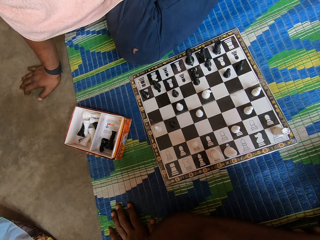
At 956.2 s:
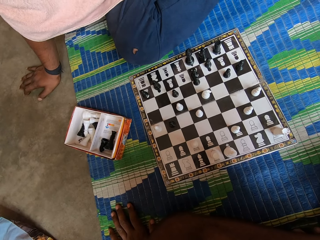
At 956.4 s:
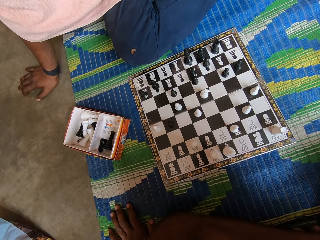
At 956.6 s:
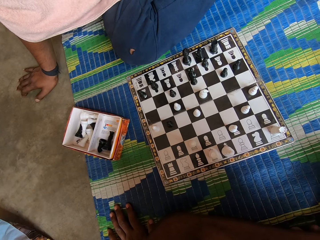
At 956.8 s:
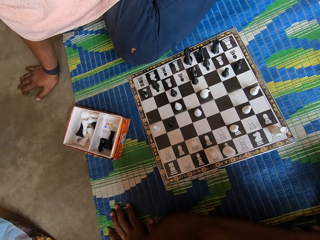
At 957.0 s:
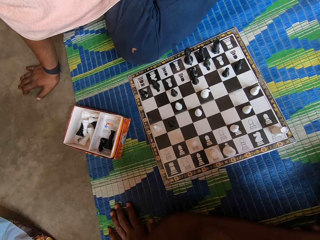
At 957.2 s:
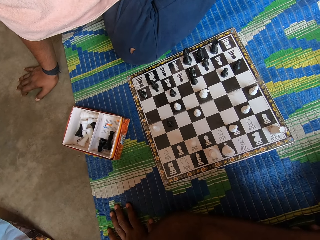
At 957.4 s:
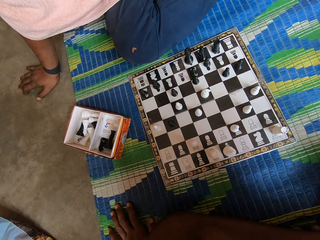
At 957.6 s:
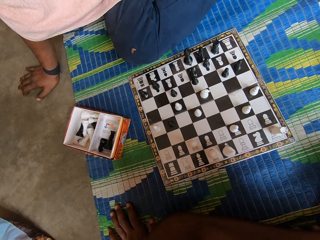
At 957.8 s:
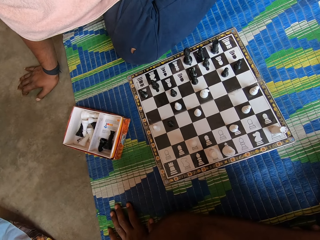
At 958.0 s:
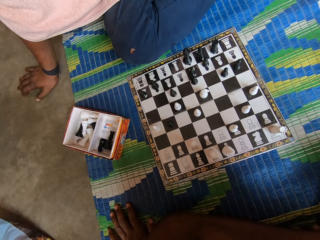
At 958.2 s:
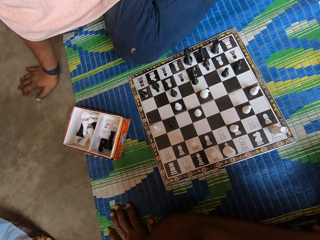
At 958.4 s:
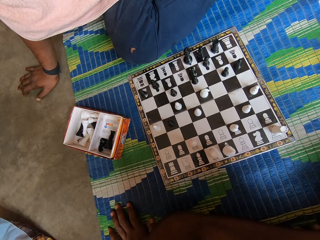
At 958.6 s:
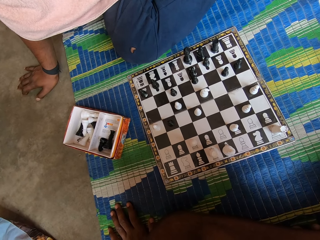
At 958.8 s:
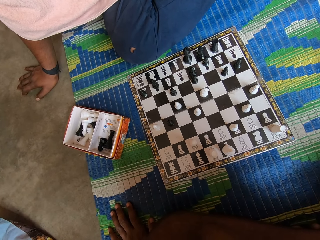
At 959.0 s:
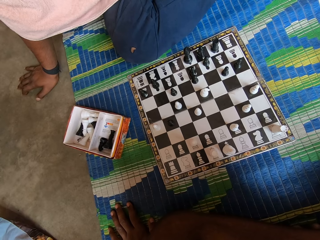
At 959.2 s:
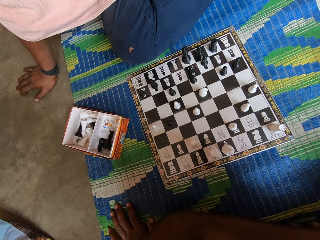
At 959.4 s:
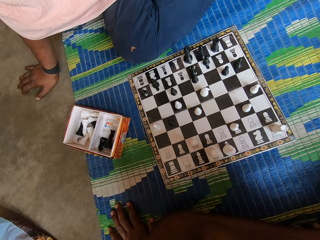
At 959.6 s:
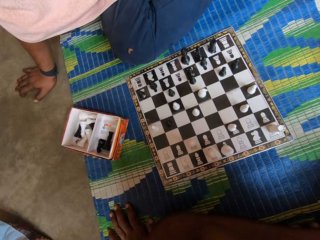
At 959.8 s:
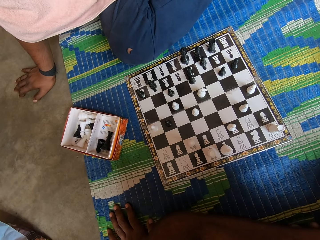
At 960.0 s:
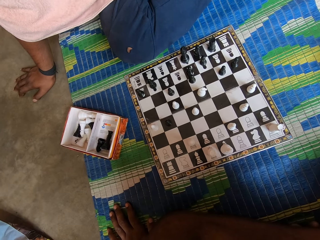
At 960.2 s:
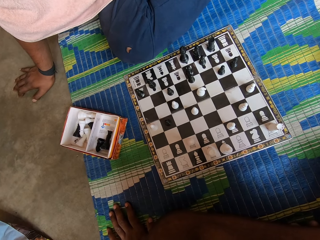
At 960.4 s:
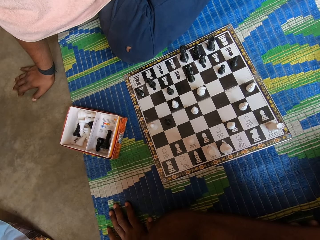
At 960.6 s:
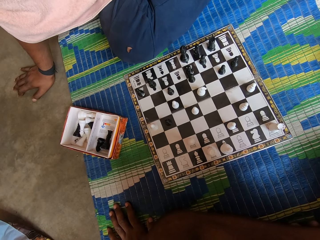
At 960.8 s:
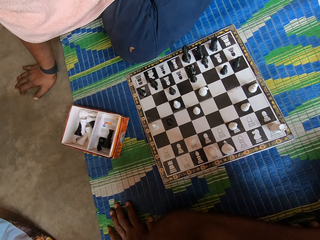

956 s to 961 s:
The camera wearer looks at the chess board.

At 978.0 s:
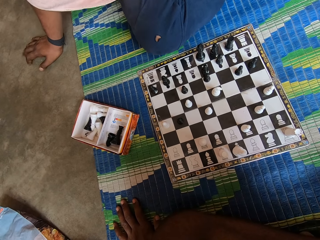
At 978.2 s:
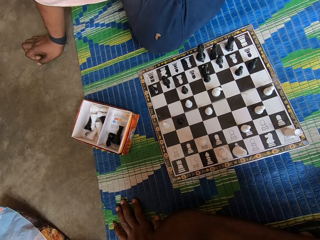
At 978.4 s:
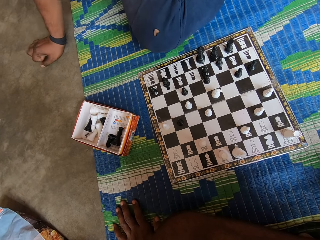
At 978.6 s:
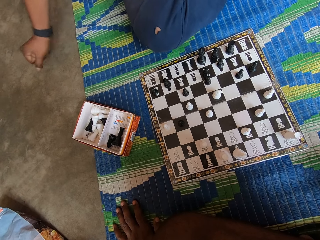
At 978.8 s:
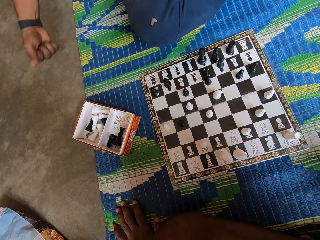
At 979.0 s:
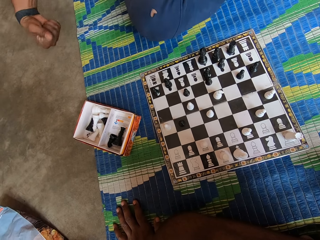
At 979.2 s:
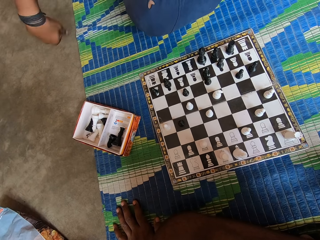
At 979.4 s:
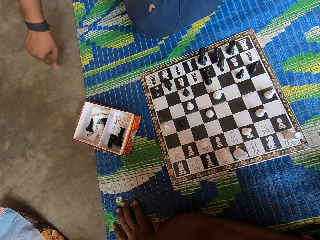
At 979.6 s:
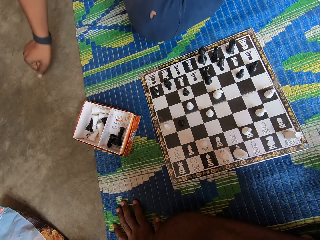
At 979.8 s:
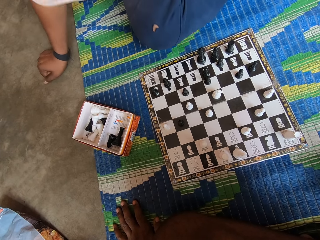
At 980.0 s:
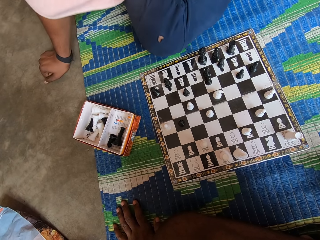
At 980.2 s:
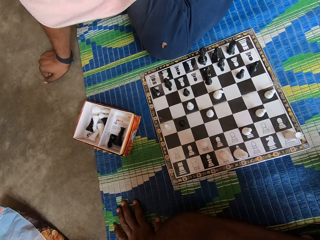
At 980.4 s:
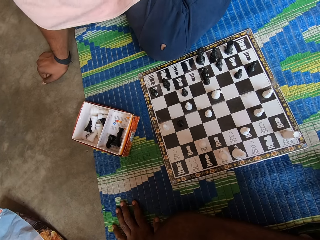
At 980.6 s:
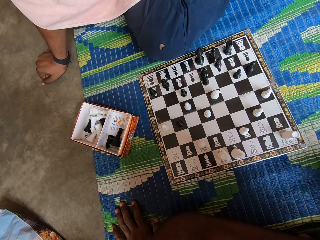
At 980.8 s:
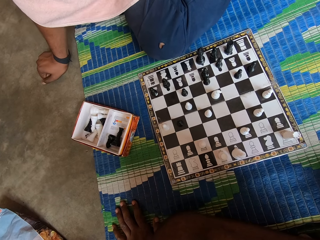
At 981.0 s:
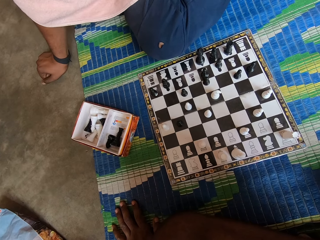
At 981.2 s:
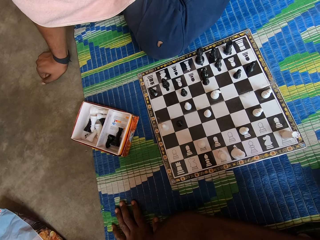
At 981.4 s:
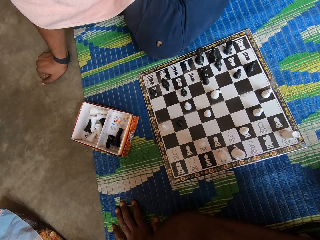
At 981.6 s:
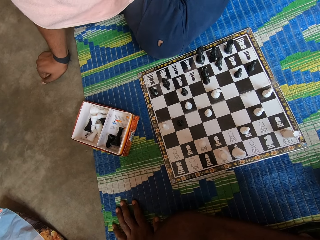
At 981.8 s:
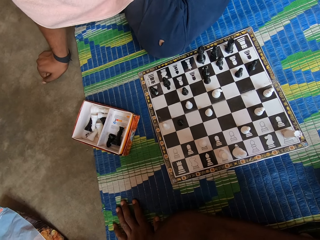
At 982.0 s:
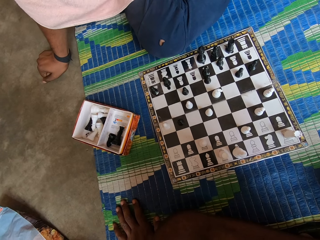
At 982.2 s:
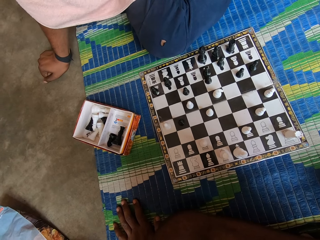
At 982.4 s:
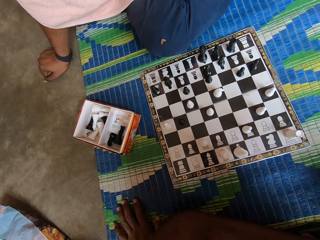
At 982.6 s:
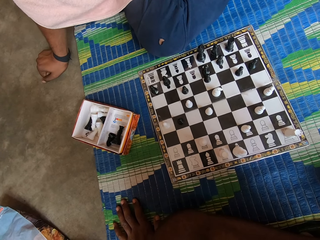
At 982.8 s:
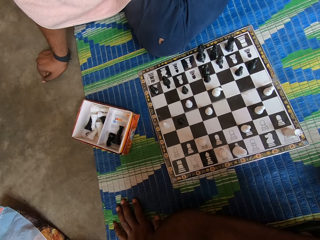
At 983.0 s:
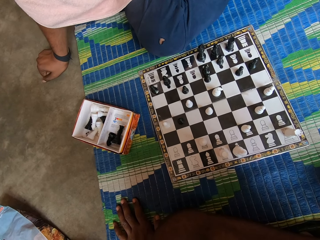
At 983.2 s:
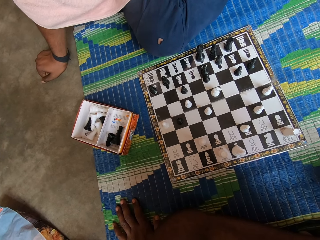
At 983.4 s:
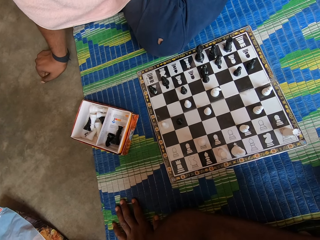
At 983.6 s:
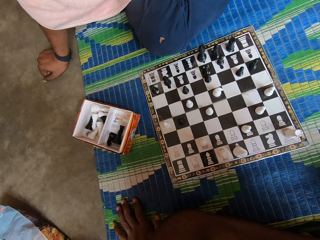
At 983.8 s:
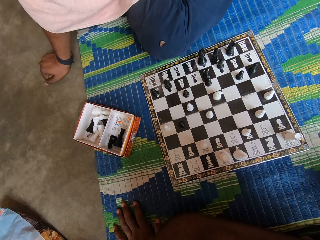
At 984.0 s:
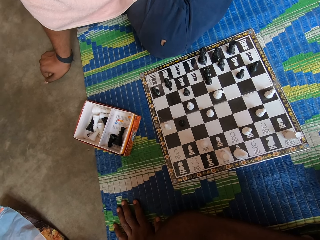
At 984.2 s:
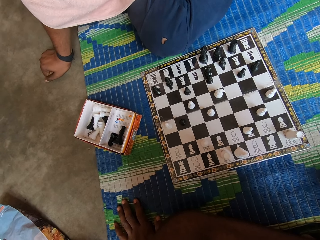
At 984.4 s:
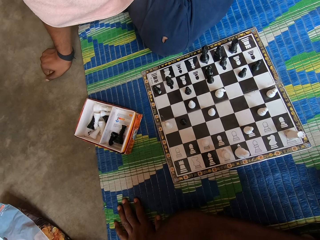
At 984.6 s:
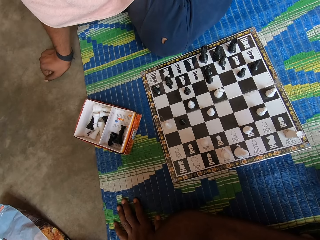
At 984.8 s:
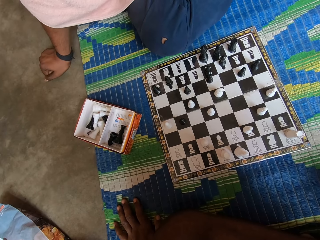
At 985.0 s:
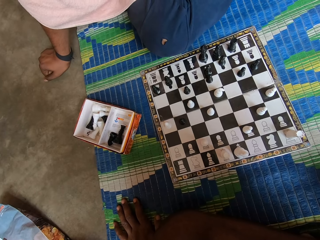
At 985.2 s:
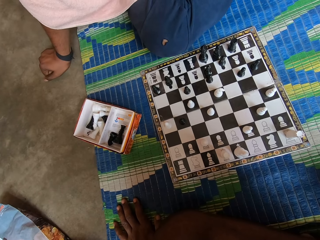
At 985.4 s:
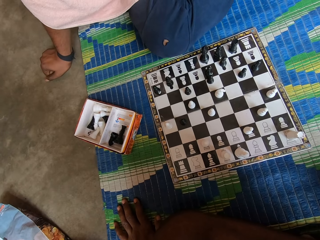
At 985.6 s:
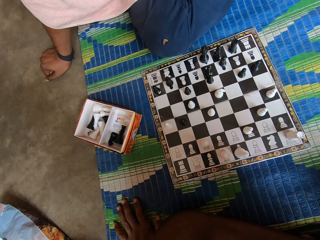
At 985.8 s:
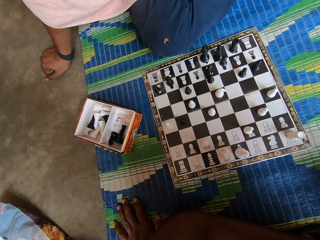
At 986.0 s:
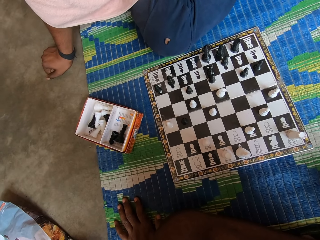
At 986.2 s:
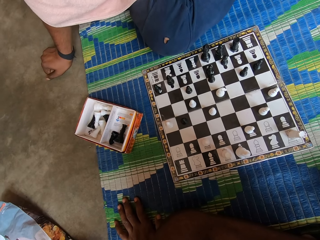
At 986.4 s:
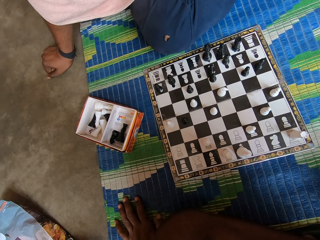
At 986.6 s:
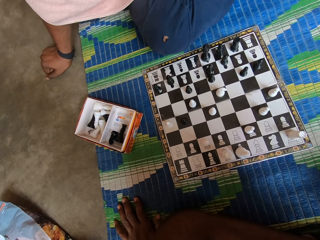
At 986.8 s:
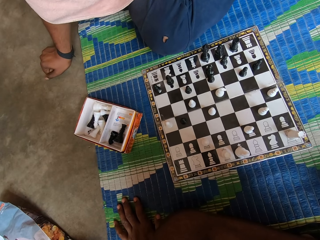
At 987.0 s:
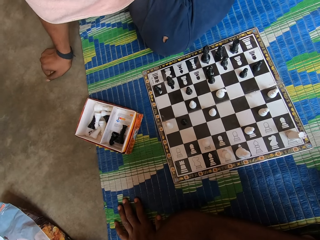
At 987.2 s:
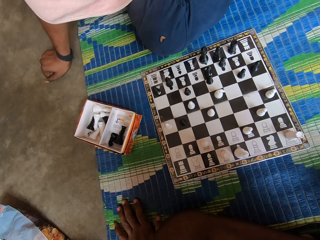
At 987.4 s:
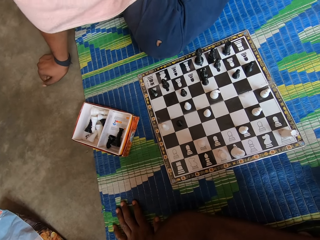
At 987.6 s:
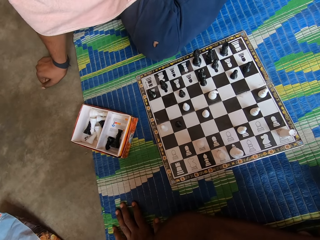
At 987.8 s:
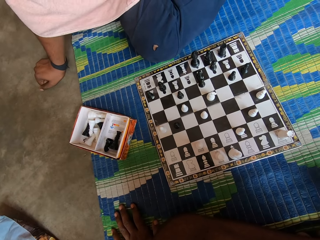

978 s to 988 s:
A man moves his hand. The camera wearer looks at the chess board.

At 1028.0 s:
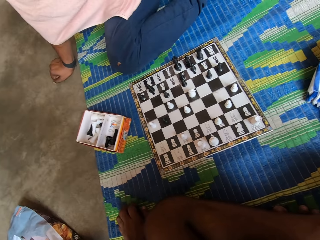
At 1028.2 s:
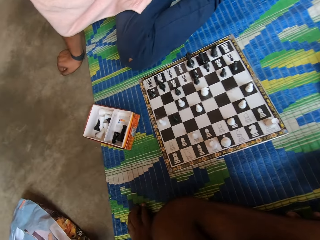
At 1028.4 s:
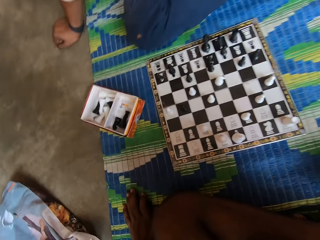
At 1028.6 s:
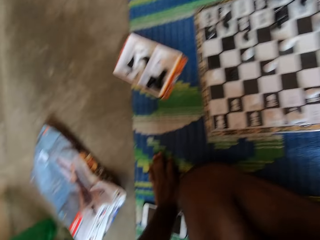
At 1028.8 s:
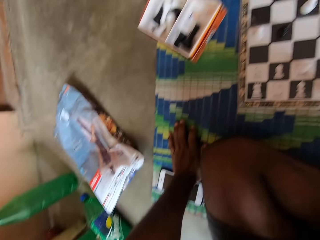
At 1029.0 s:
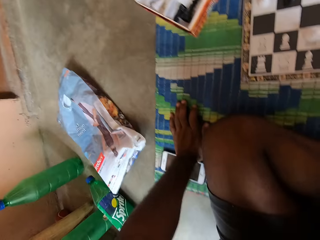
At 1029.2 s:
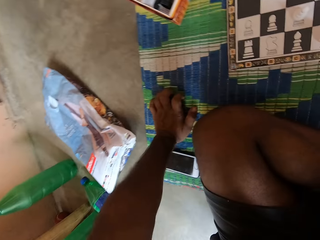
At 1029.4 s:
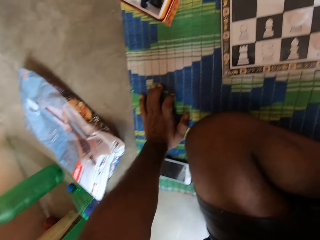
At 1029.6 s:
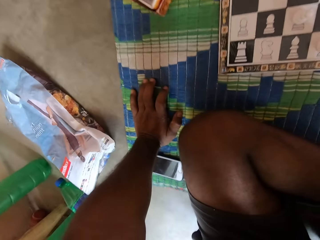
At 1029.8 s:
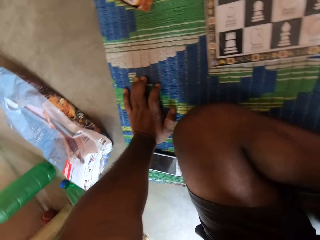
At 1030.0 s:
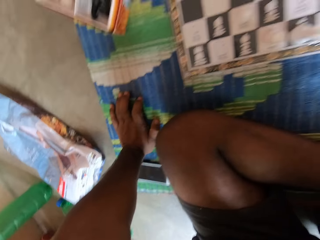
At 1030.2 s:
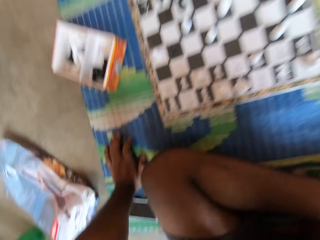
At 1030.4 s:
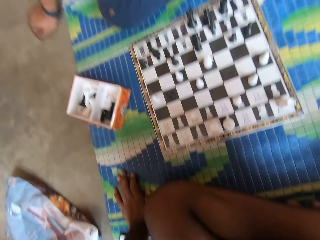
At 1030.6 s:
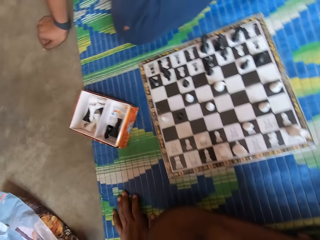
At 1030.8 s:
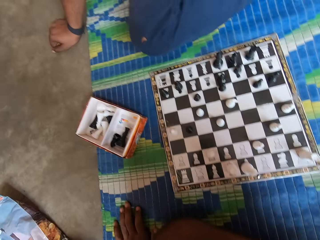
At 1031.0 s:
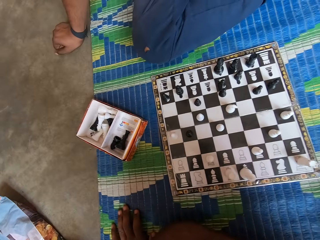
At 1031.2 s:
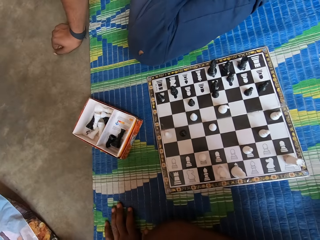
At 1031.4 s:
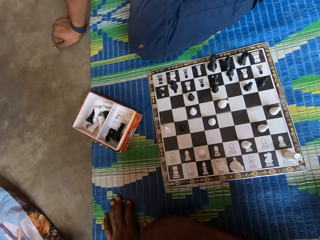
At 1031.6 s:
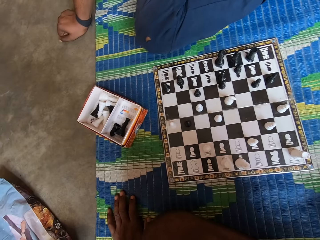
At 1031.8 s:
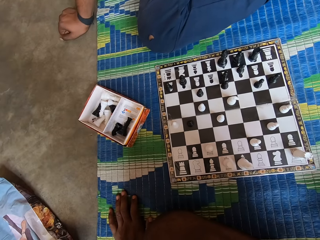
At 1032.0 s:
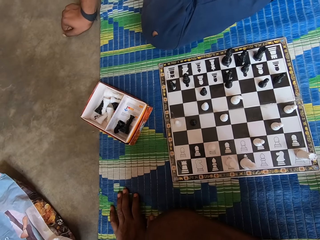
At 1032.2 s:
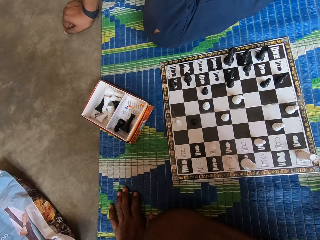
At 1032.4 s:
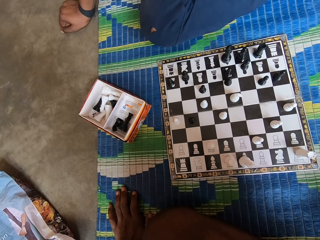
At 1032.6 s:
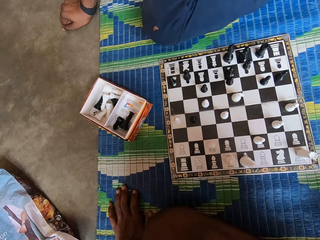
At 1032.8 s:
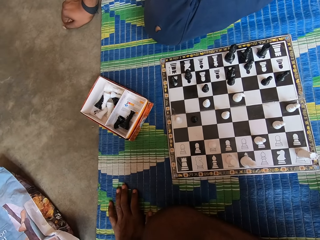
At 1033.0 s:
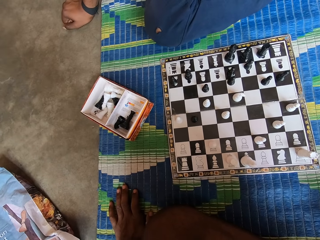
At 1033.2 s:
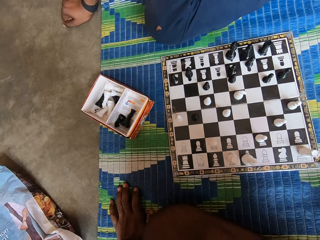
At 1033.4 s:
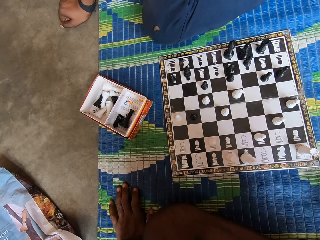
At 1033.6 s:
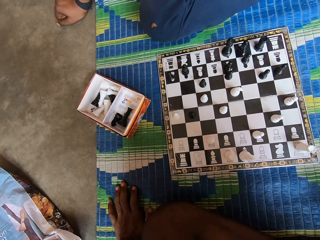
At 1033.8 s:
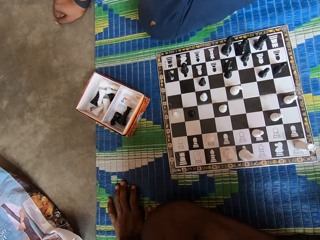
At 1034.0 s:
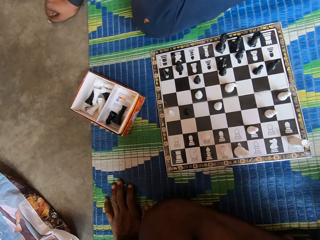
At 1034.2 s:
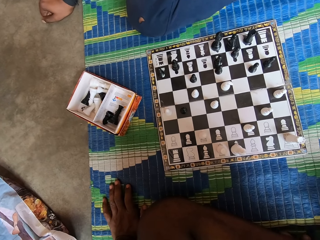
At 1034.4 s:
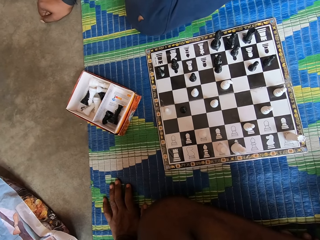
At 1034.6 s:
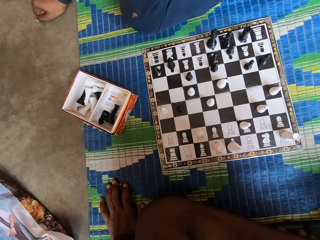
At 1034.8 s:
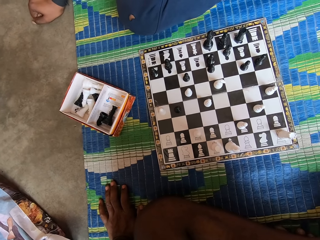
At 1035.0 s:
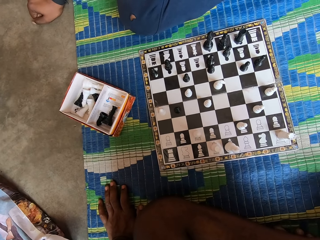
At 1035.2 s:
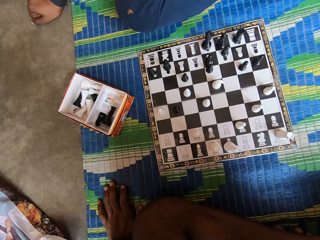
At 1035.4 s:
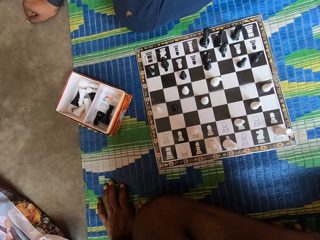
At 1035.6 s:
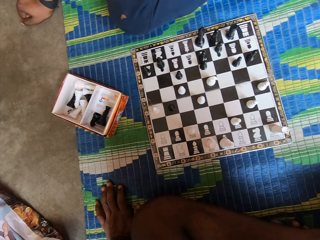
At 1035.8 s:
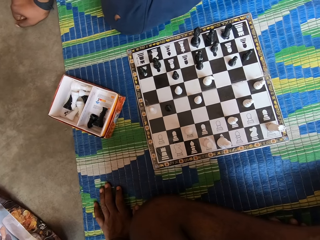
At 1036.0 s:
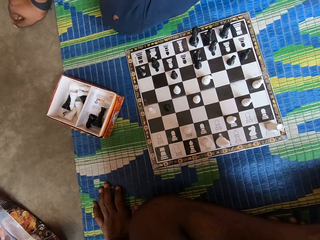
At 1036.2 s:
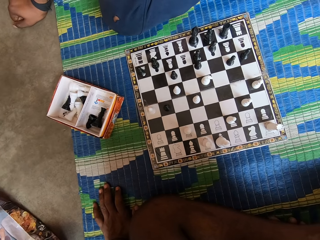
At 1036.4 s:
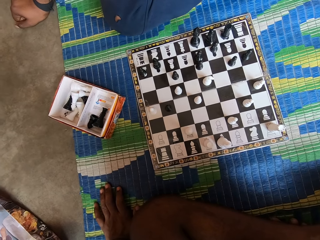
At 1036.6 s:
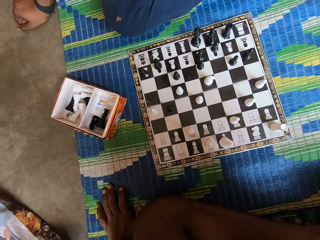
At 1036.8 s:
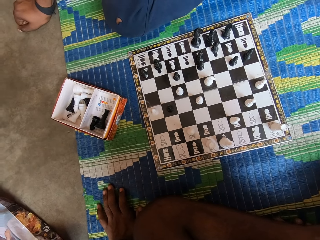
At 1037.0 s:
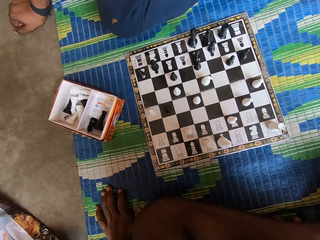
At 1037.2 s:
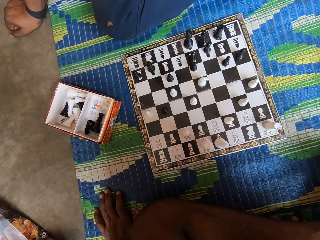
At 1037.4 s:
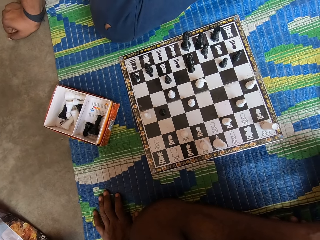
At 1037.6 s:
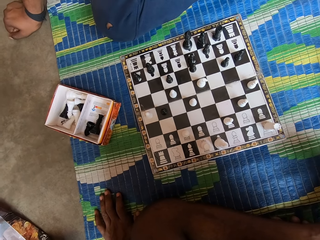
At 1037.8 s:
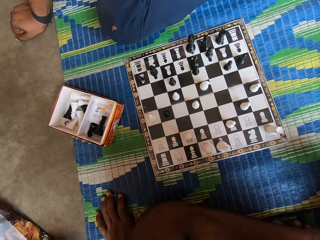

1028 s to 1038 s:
The camera wearer moves his hand. He looks at the chess board.
